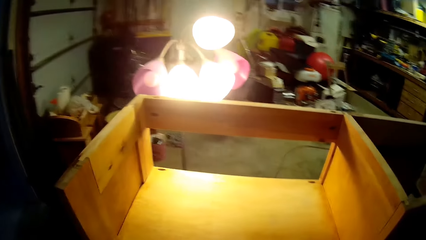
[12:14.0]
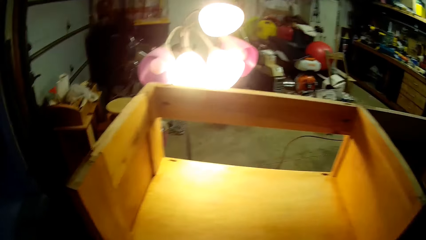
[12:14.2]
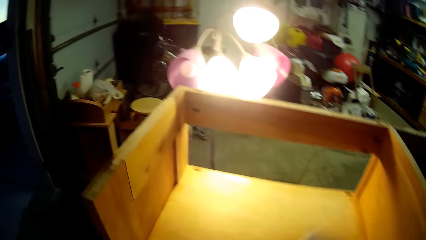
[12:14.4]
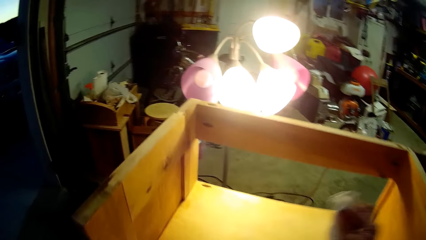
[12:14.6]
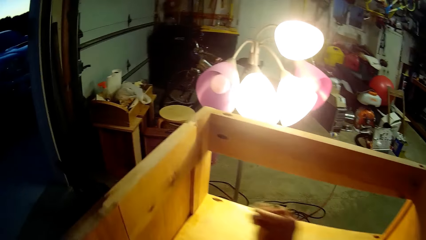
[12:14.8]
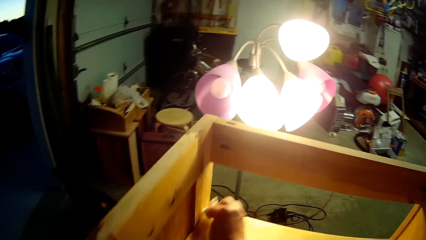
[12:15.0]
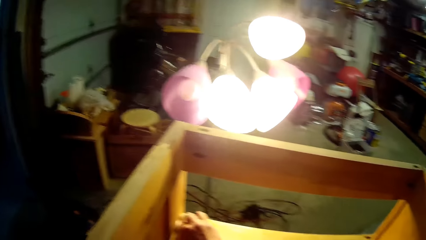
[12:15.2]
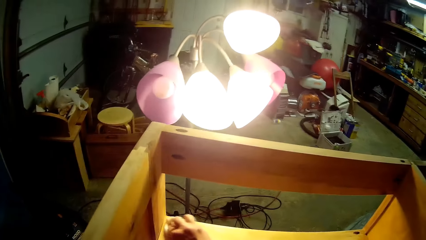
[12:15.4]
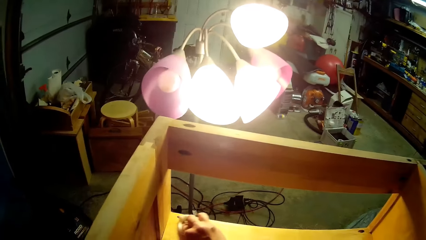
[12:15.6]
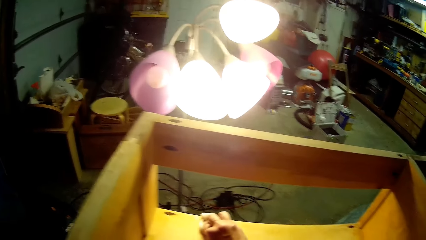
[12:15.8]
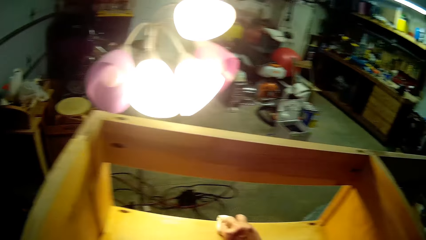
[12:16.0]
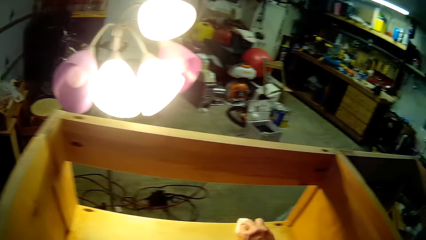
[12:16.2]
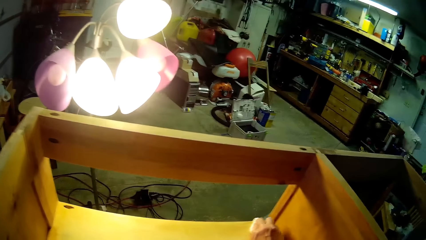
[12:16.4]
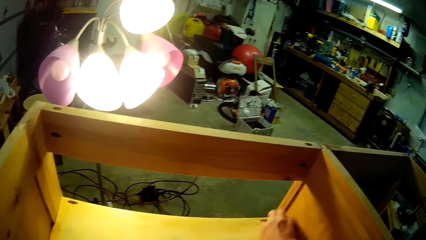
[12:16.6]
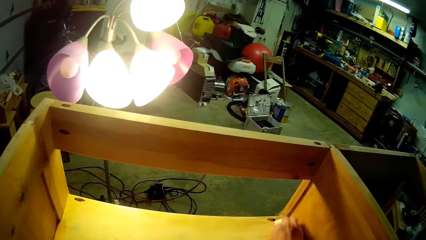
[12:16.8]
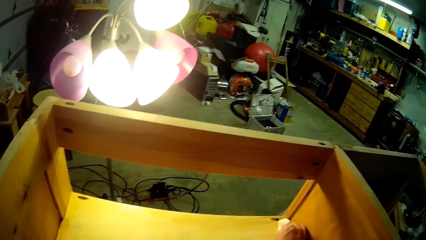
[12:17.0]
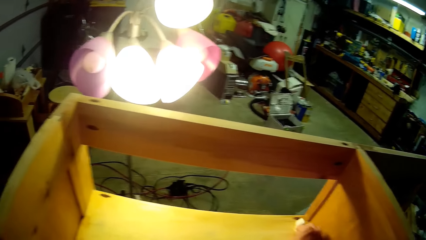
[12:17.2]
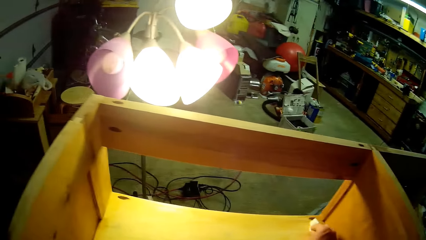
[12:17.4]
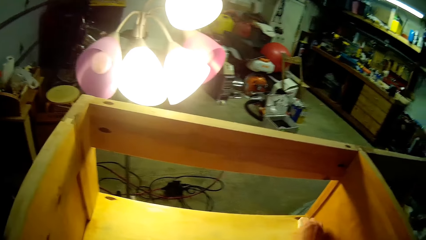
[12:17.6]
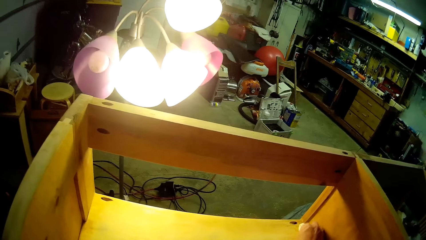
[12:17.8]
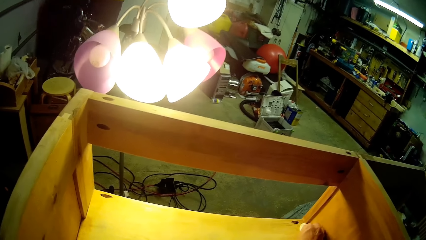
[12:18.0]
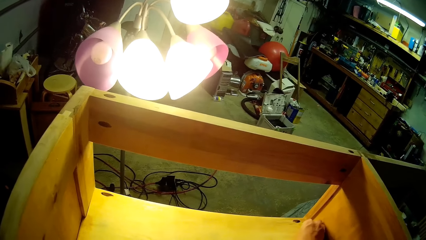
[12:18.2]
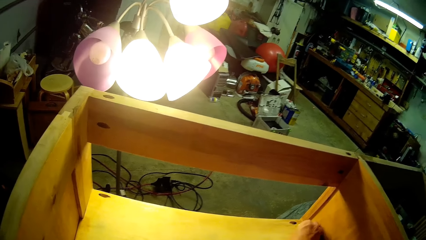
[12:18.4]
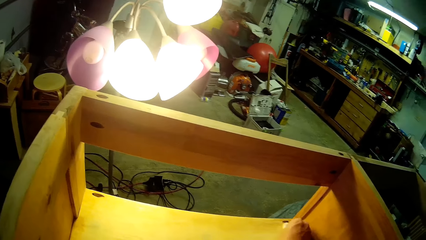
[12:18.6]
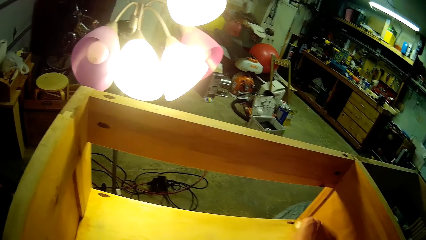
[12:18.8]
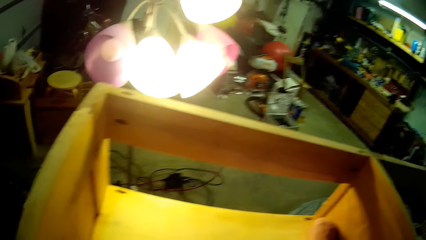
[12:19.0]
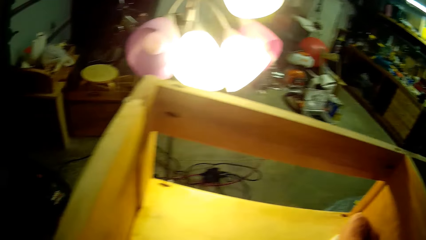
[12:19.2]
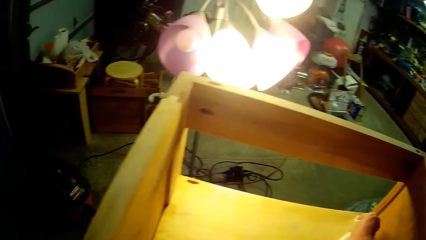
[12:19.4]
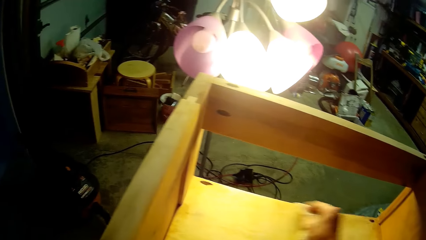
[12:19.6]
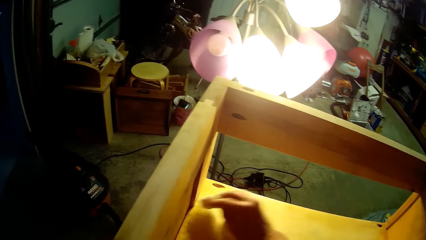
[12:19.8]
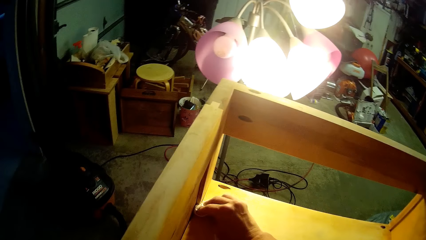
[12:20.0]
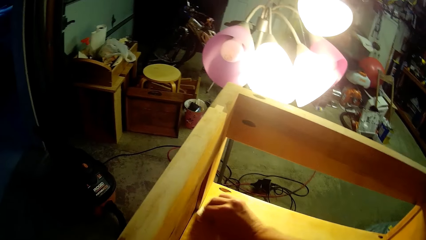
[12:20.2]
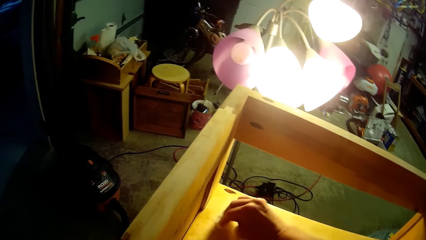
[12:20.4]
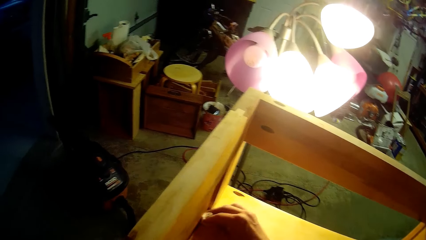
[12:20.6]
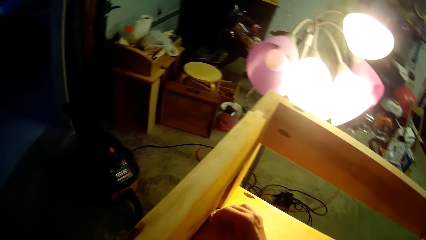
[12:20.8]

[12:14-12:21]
The camera wearer wipes the wooden structure with the clothing.

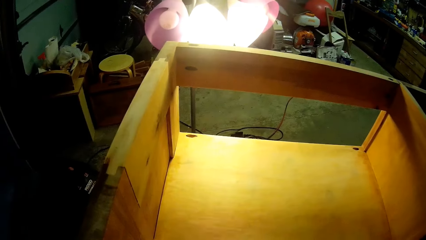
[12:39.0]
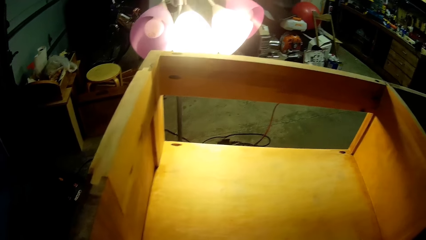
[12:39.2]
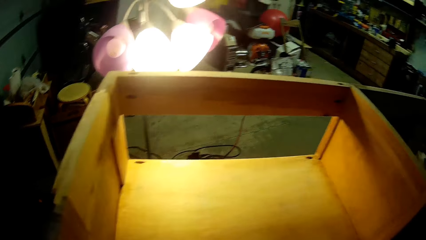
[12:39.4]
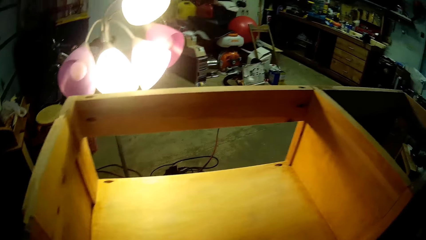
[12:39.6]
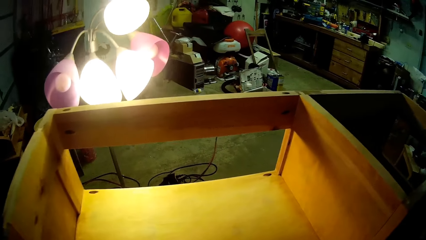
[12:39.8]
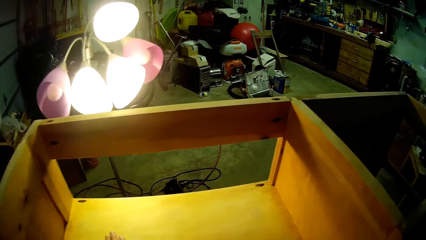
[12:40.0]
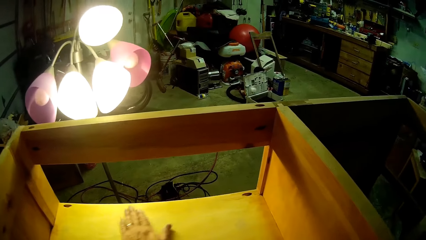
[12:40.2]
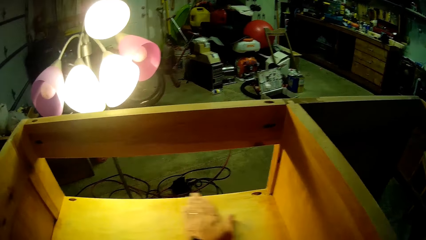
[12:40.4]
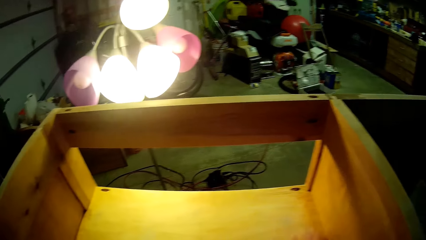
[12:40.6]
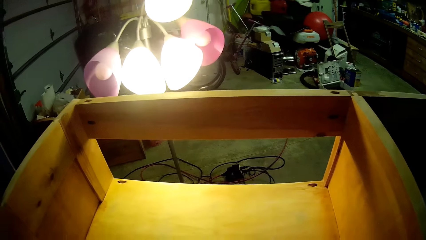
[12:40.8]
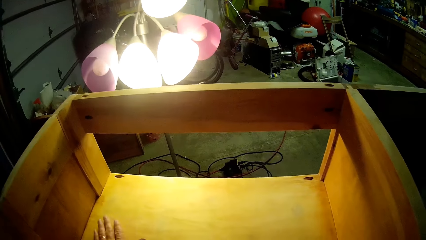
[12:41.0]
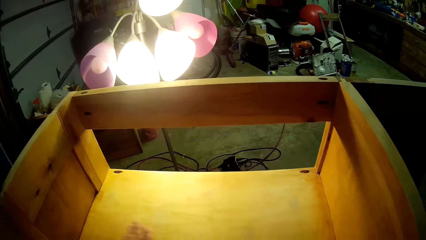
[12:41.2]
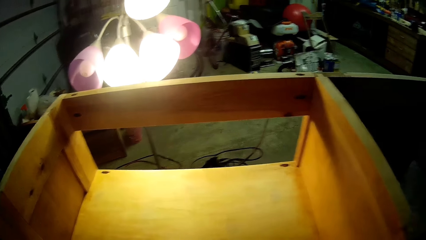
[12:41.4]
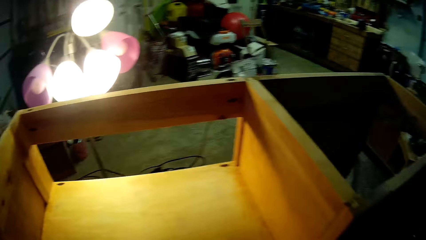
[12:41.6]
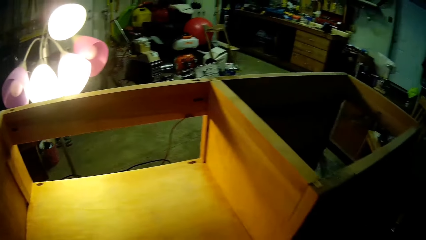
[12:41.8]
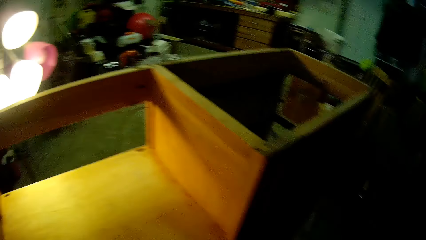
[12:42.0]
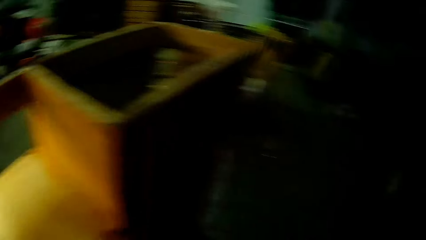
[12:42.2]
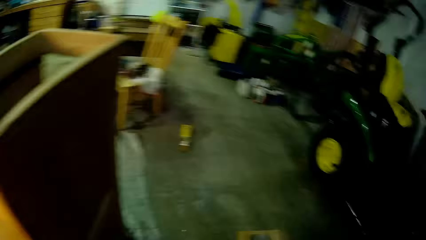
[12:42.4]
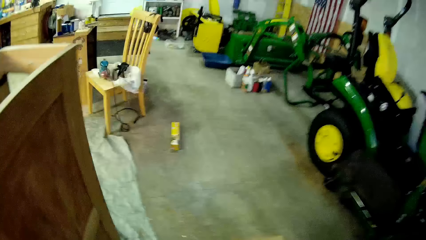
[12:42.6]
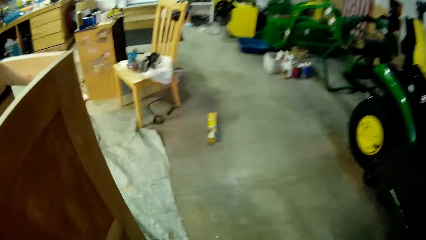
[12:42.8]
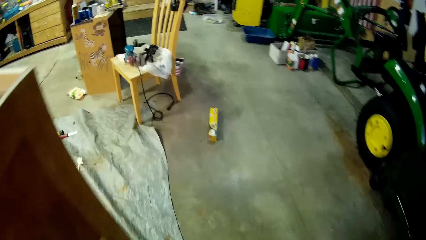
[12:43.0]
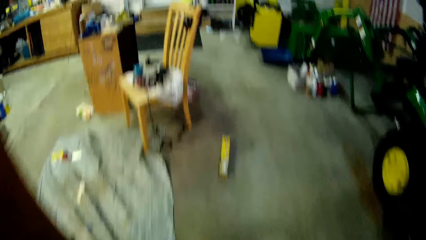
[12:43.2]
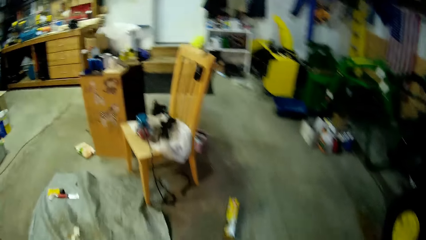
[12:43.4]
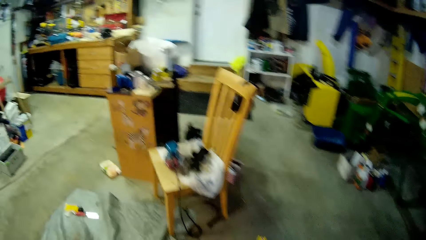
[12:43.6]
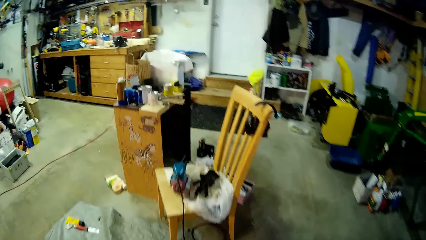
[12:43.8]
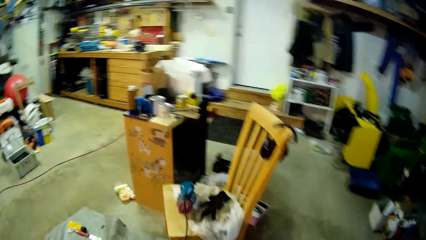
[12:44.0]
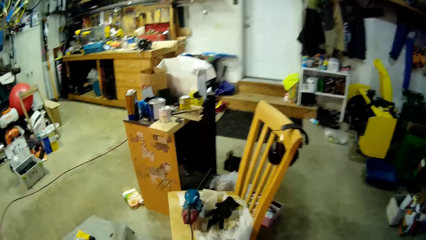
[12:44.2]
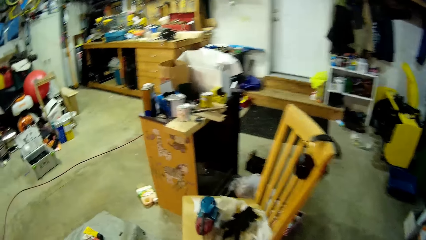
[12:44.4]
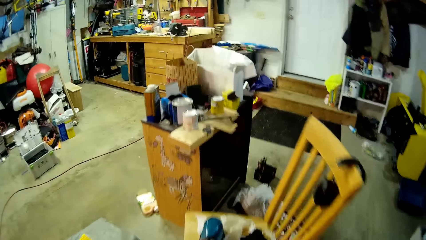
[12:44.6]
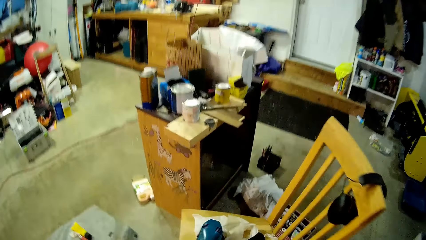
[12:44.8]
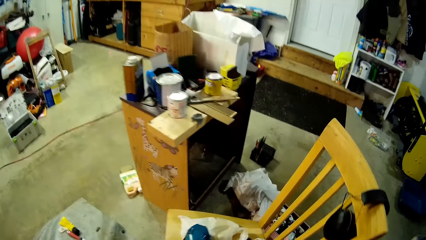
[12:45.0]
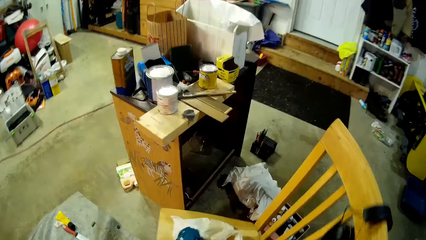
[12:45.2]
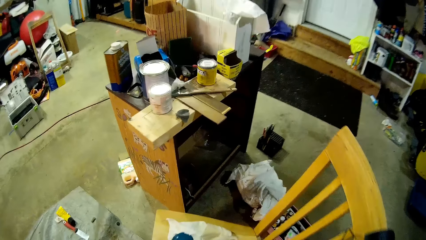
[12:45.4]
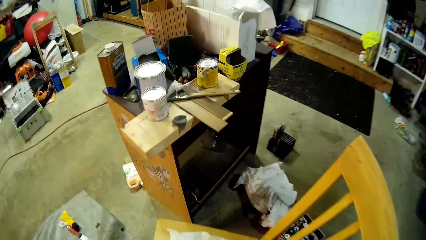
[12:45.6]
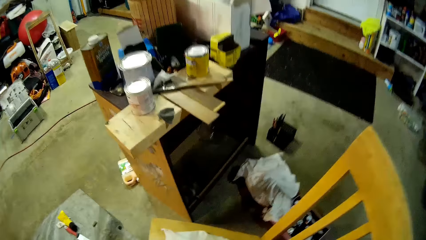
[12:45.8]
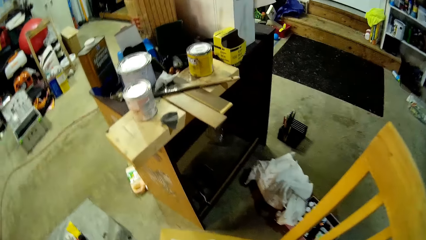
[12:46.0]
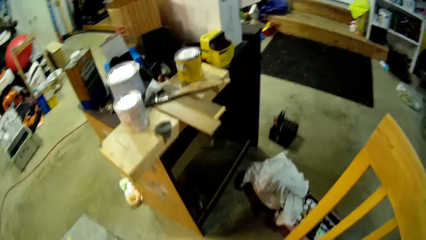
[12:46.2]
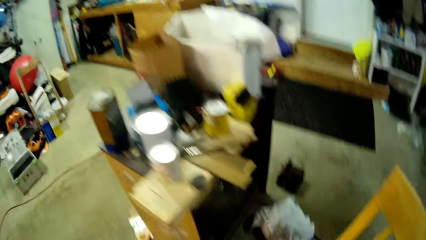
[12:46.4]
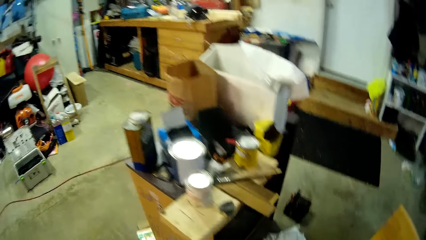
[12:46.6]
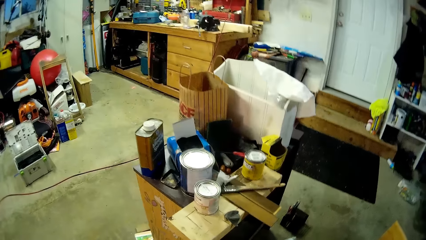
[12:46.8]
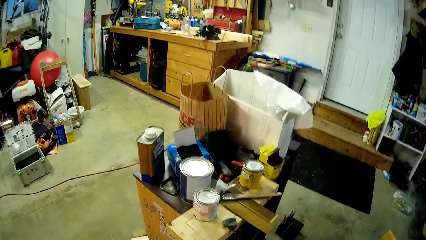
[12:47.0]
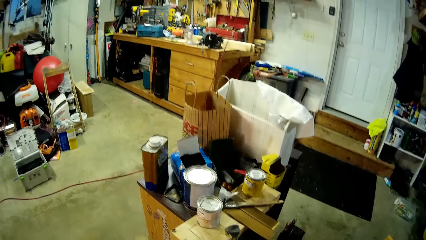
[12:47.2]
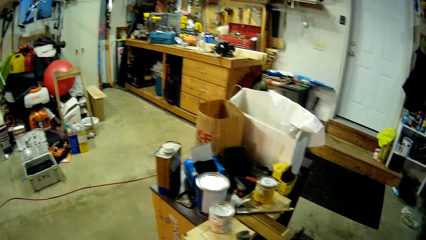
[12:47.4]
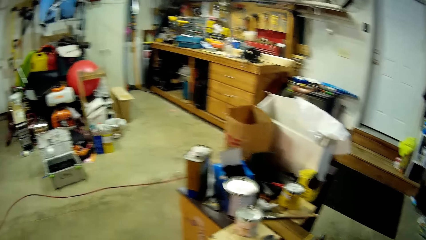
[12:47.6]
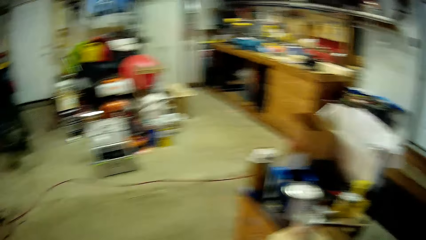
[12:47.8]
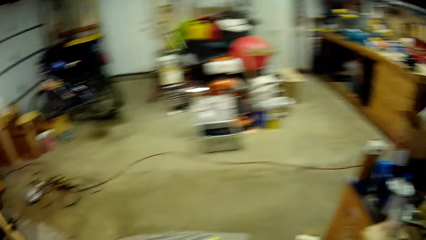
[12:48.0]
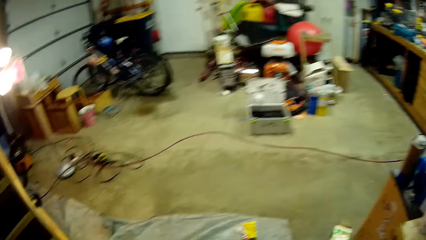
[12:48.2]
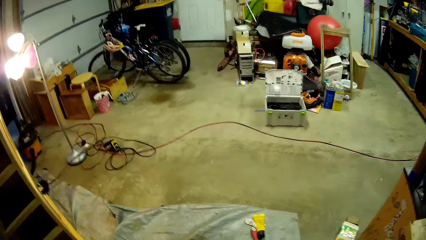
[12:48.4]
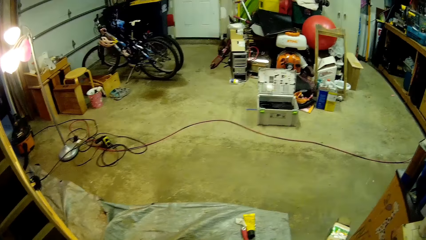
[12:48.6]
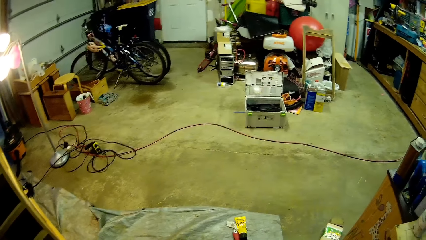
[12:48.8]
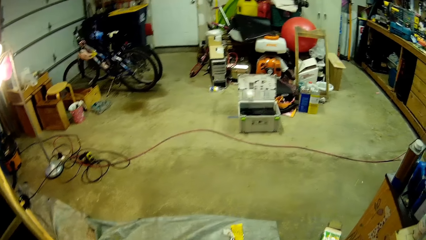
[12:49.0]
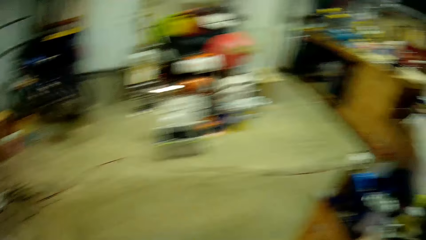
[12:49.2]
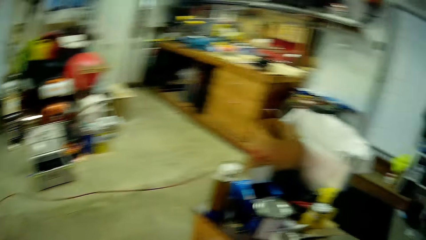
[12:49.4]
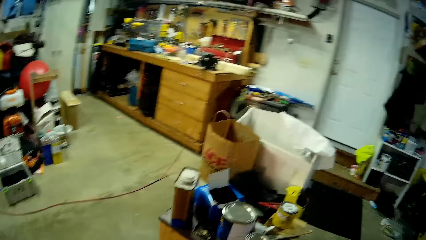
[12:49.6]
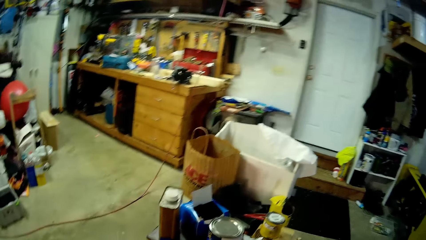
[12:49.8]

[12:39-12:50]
The camera wearer wipes the wooden structure with the left hand. They walk. They look around.
